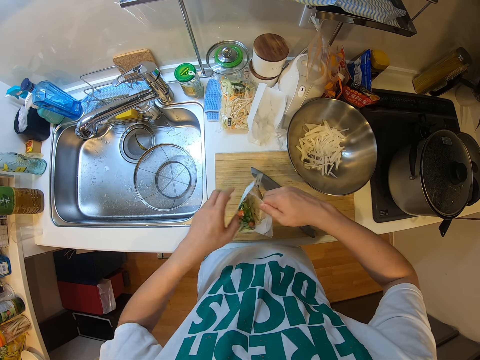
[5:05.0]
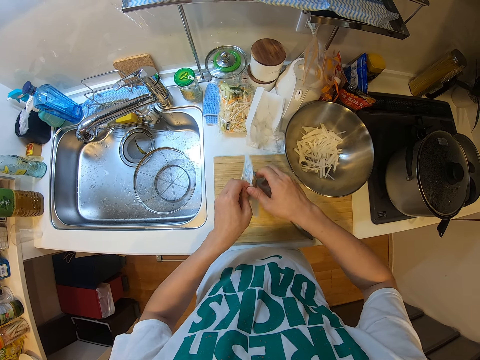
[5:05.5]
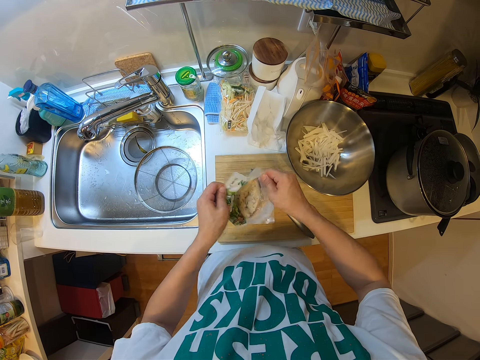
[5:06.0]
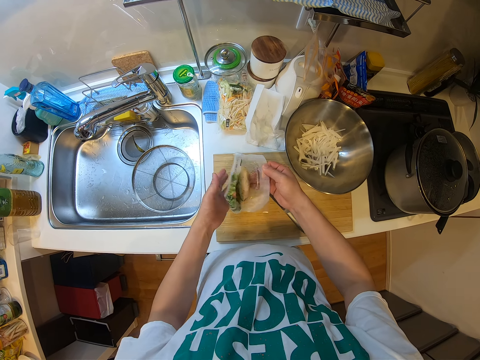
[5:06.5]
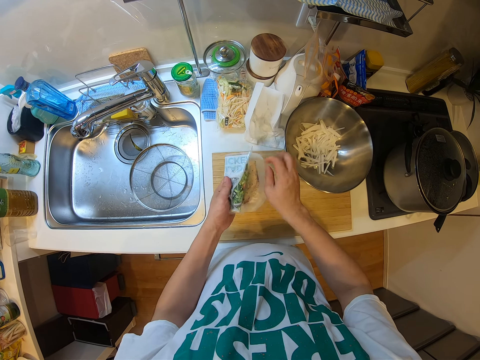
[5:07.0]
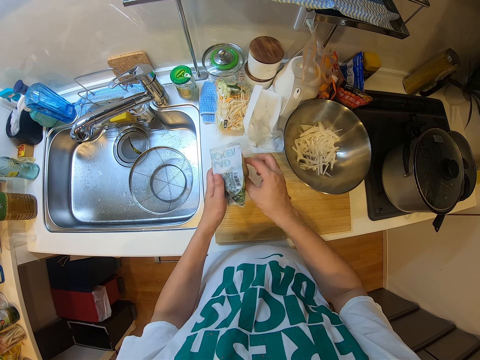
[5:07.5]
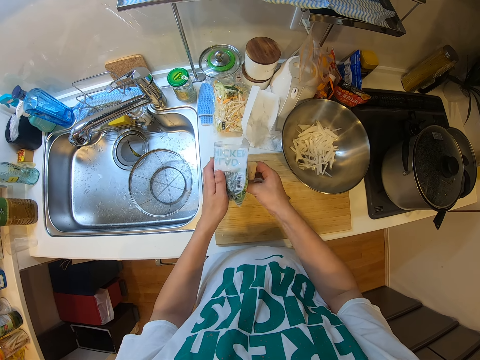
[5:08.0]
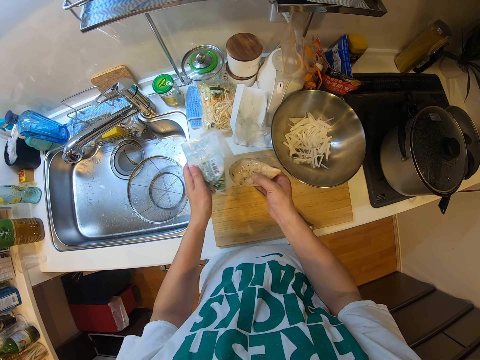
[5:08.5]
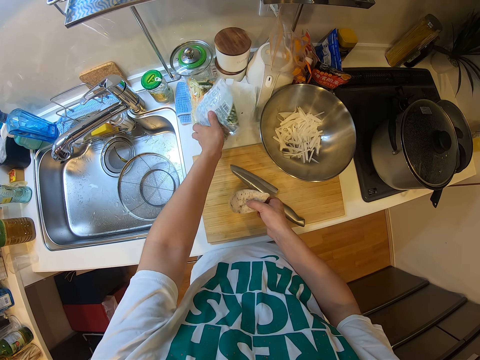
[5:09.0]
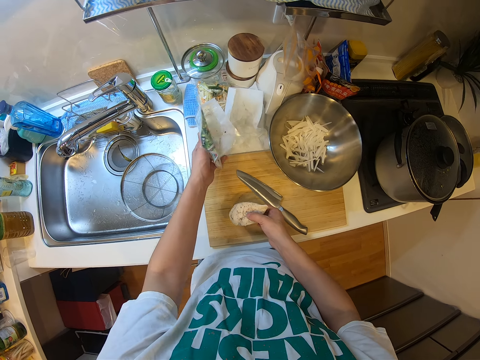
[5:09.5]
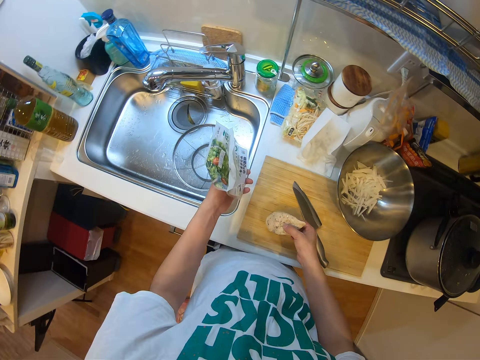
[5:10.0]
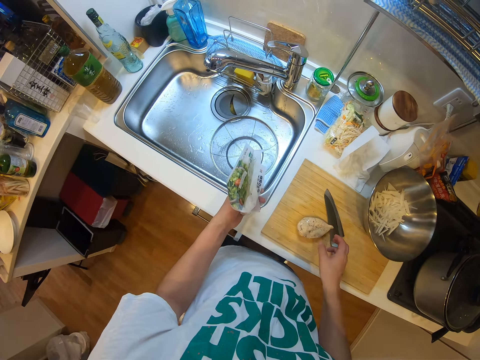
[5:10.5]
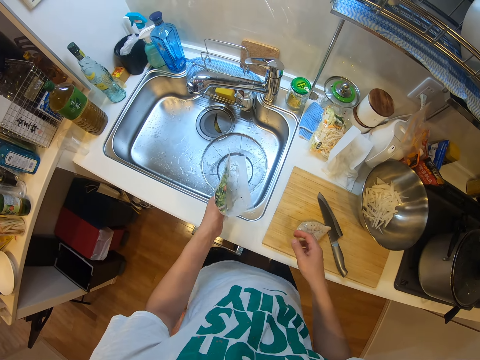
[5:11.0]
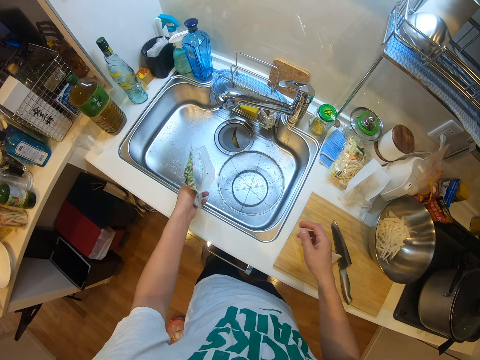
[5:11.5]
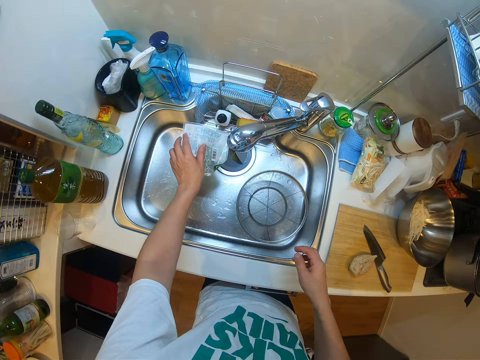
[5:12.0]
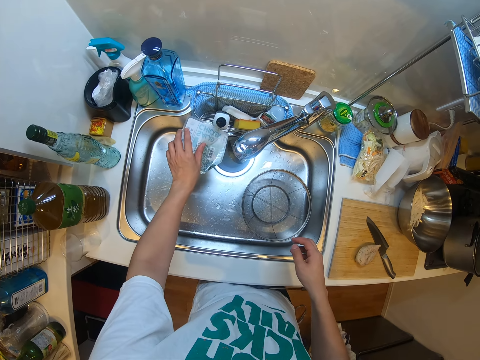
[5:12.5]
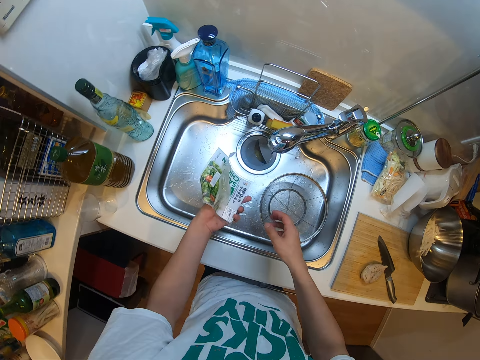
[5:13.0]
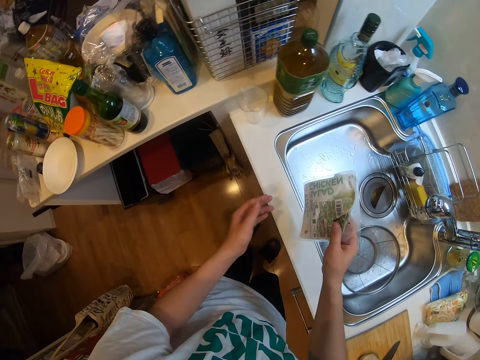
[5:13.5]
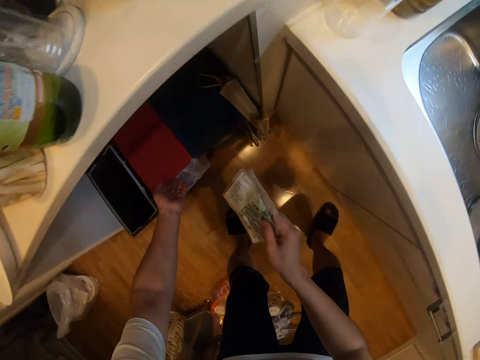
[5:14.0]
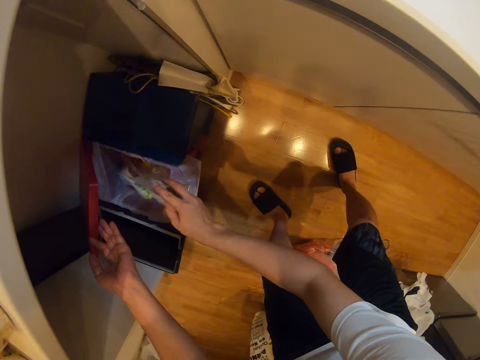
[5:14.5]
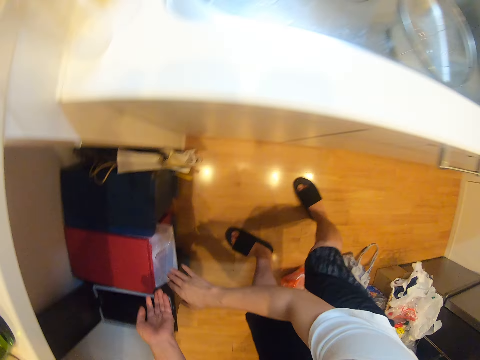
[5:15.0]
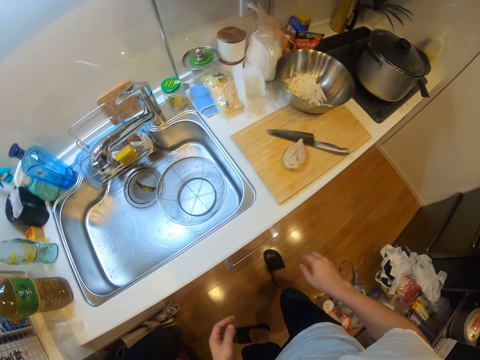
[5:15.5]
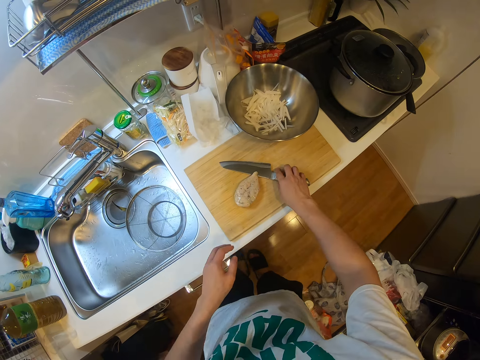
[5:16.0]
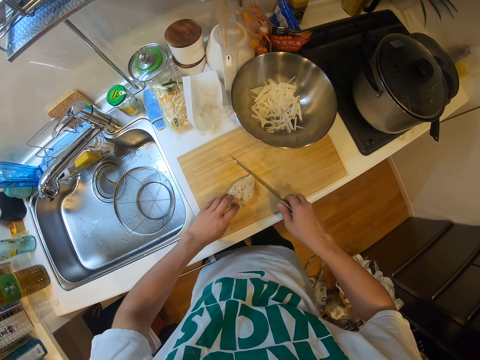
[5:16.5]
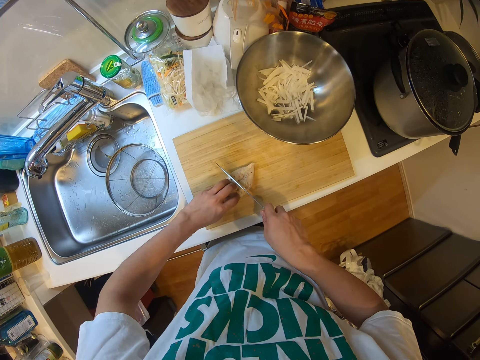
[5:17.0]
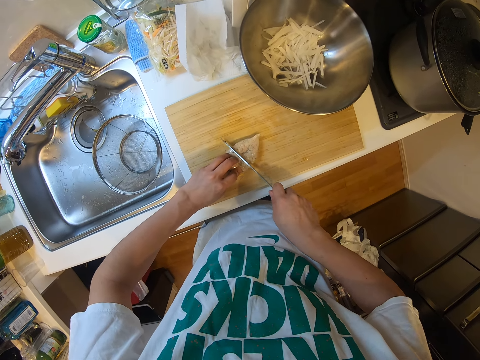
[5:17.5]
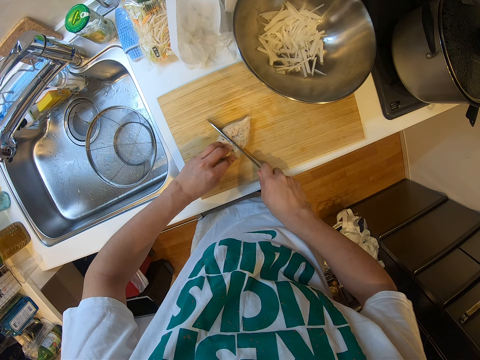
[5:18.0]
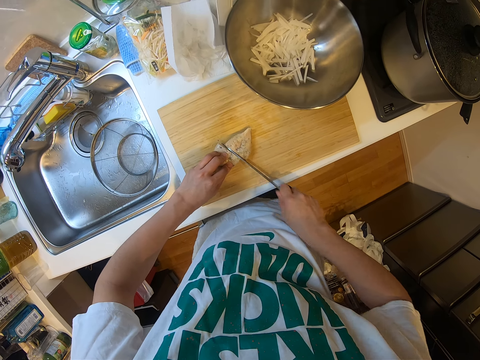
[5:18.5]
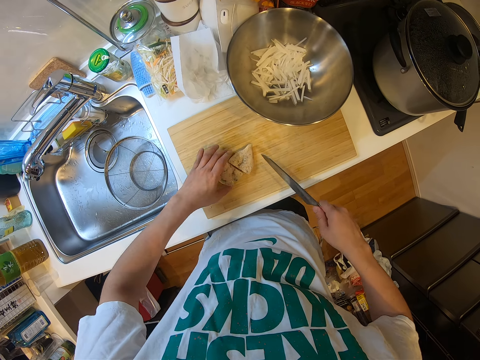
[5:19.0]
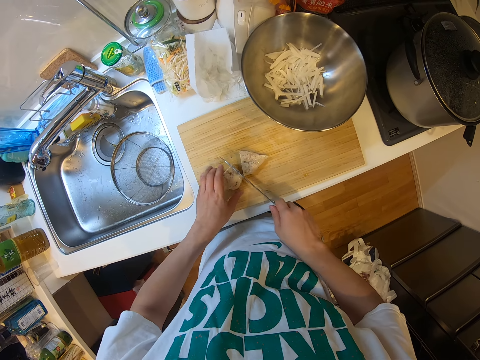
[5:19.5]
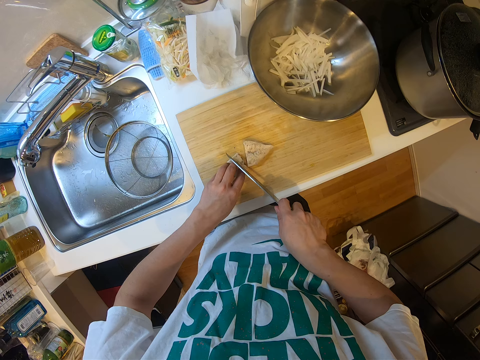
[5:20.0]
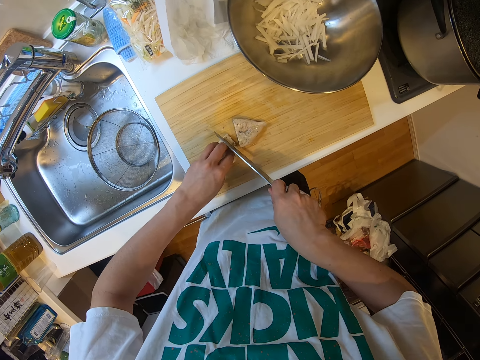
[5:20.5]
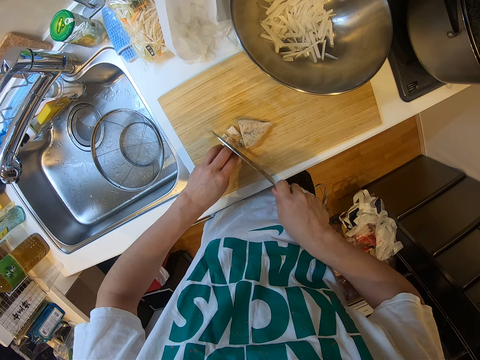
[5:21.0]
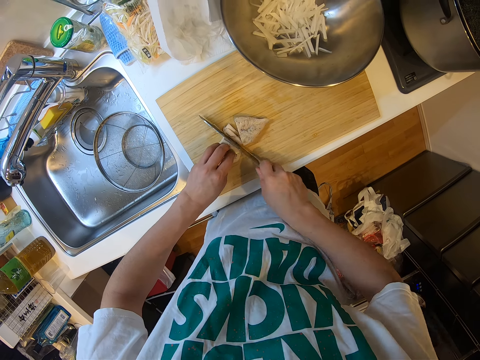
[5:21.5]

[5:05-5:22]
The camera wearer tears off the paper. He tears off the paper again. He removes the chicken from the sachet with his right hand. He puts the paper down and drops the chicken on the cutting board with his right hand. He picks the paper. He turns the sachet of chicken with his left hand in the sink. He pours water. He passes the sachet from his left hand to his right hand. He opens the waste bin with his left hand. He throws the sachet into the waste bin with his right hand. He removes his left hand from the waste bin. He closes the bin. He picks a knife from the cutting board with his right hand. He holds the chicken on the cutting board with his left hand. He picks the chicken. He cuts the chicken with the knife in his right hand. He adjusts the chicken on the cutting board with his left hand. He cuts the chicken into pieces on the cutting board with the knife in his right hand.

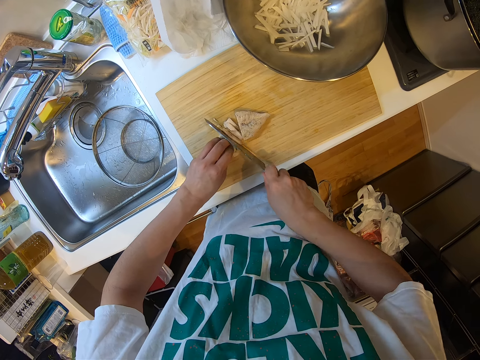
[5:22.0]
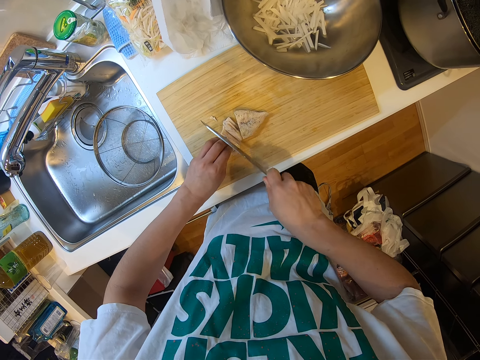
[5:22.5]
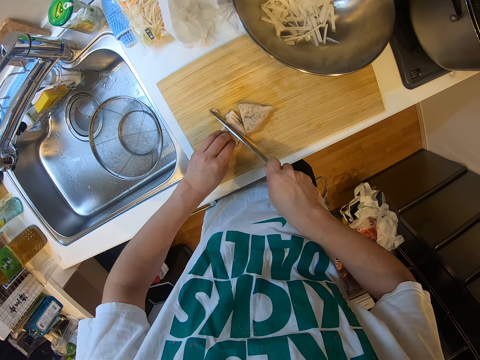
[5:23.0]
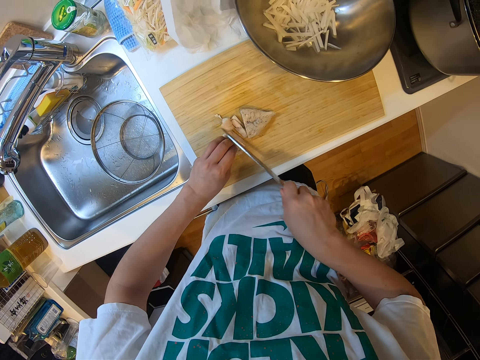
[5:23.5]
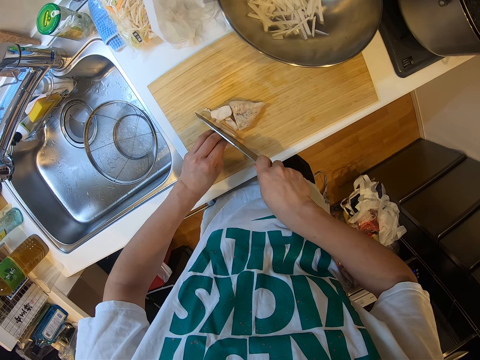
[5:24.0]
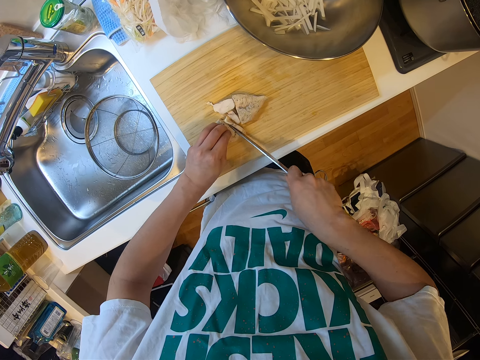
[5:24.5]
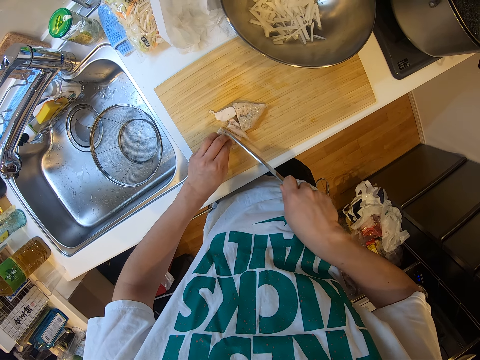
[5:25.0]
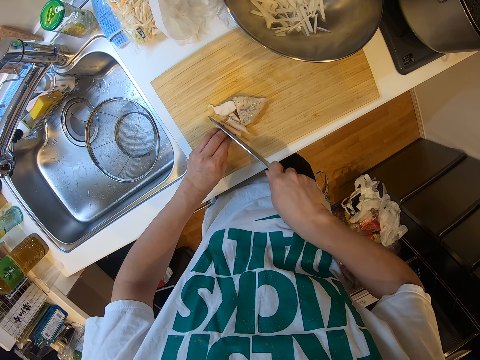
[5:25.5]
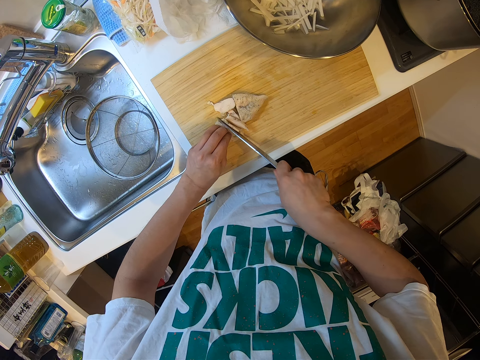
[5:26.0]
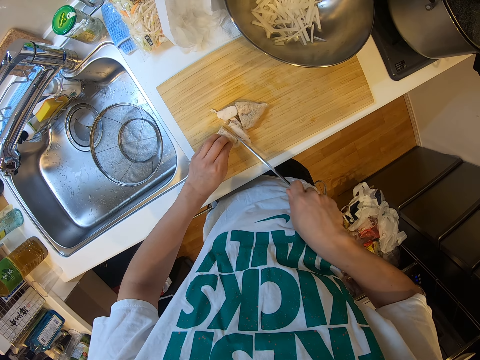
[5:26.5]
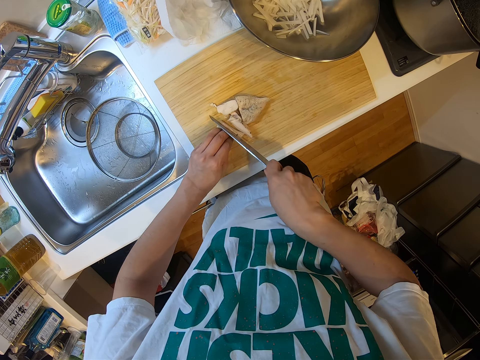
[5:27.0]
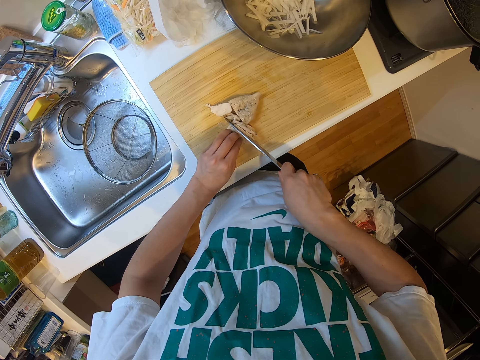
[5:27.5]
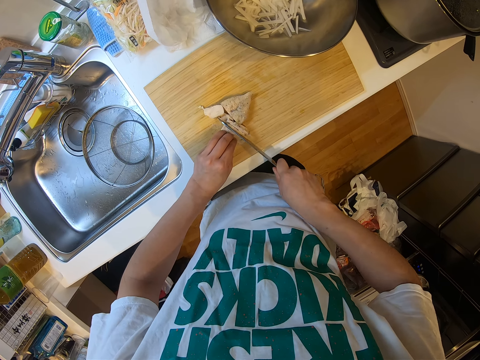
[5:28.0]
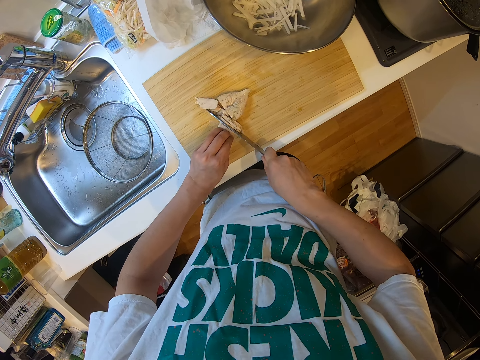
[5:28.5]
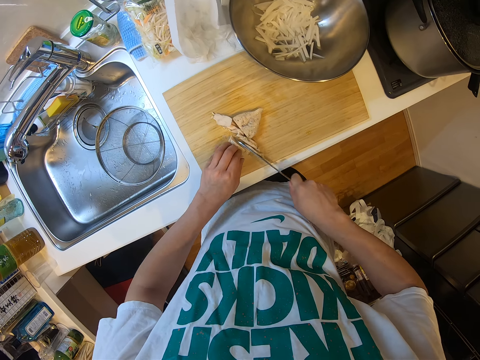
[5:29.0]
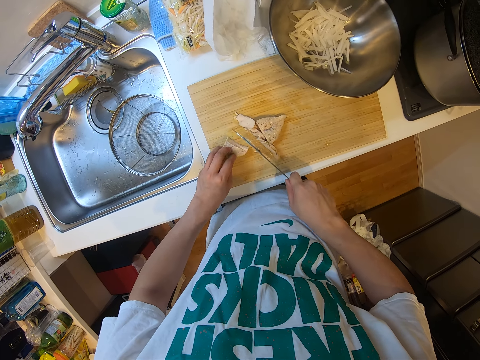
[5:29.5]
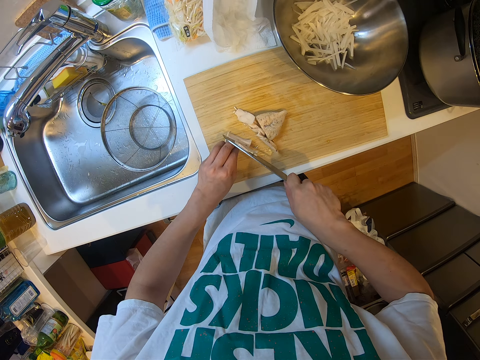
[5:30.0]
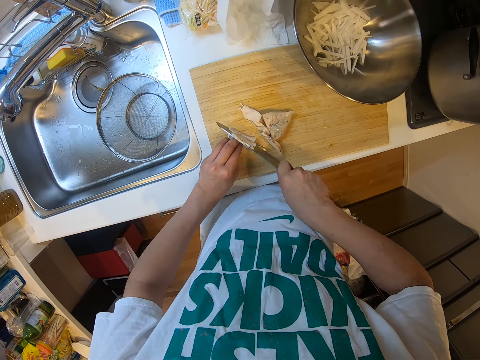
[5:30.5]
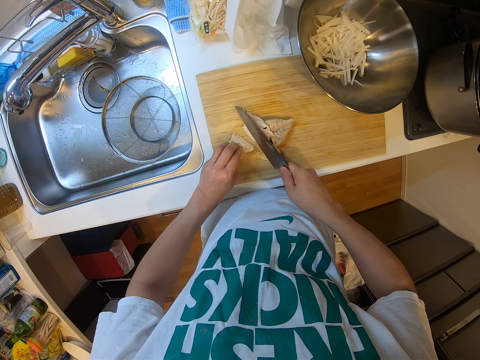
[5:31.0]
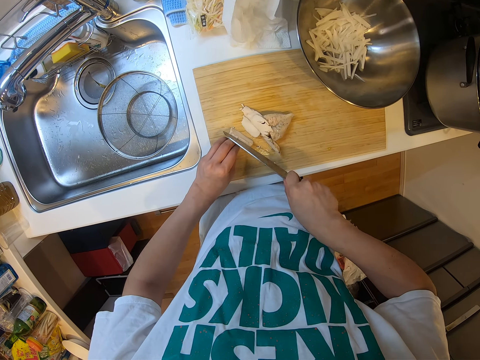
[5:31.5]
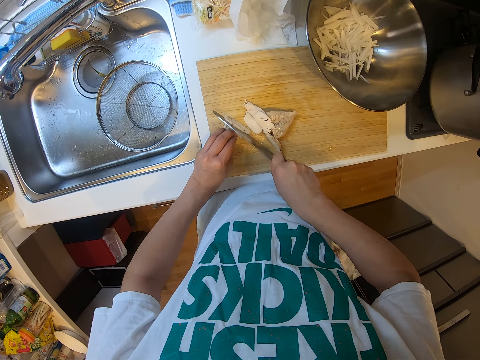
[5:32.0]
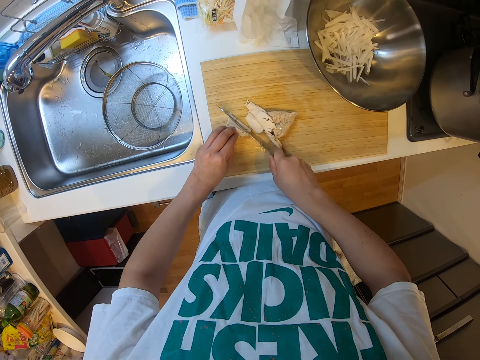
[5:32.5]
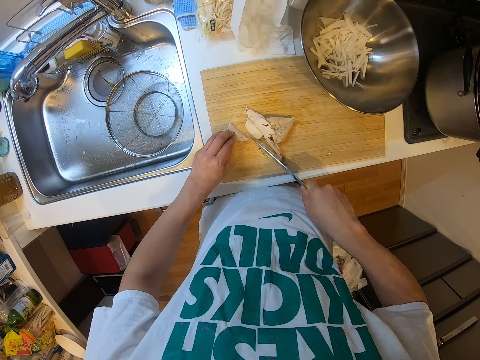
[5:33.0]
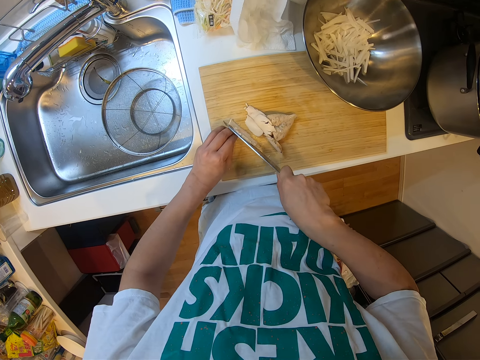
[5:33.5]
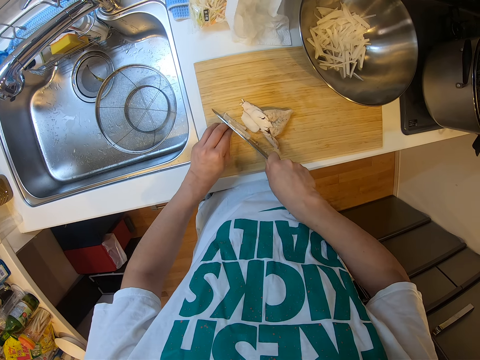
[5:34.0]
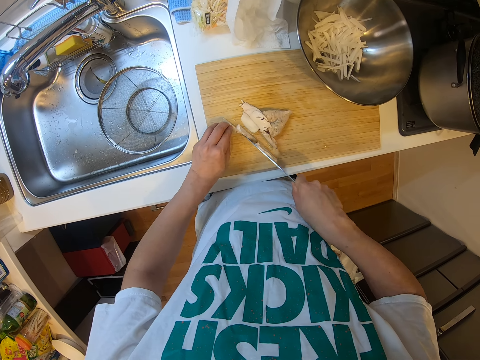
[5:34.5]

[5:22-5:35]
The camera wearer slices the chicken repeatedly.
